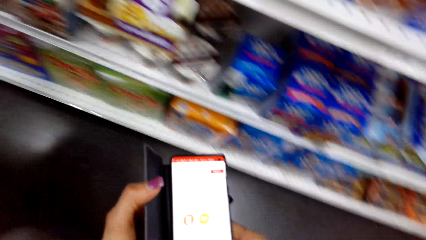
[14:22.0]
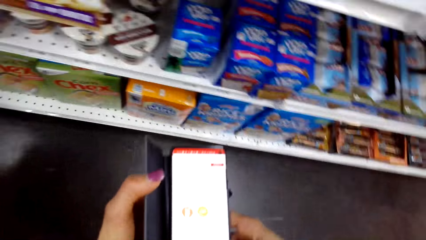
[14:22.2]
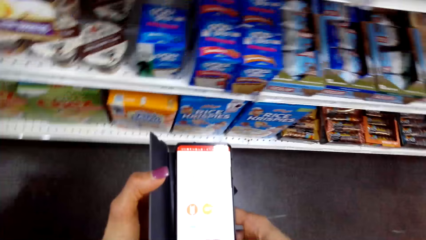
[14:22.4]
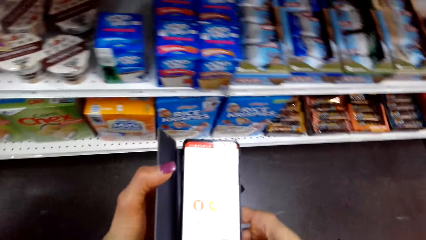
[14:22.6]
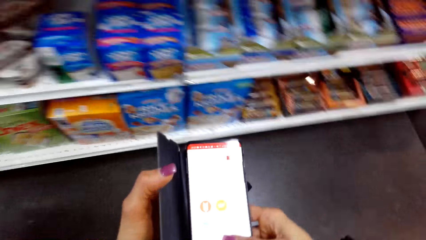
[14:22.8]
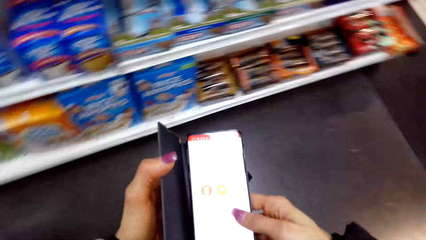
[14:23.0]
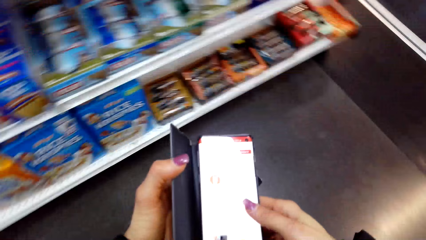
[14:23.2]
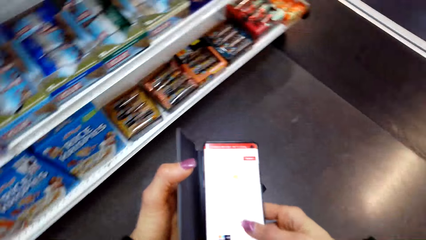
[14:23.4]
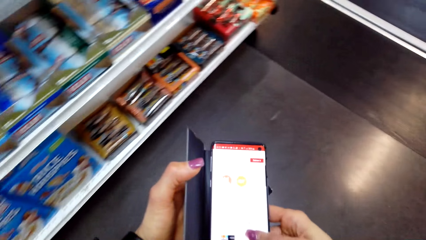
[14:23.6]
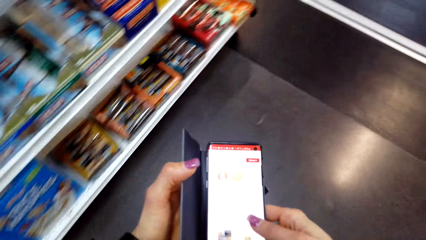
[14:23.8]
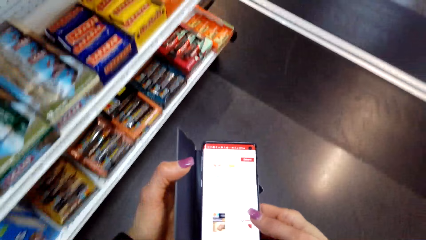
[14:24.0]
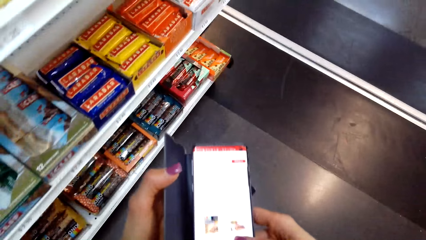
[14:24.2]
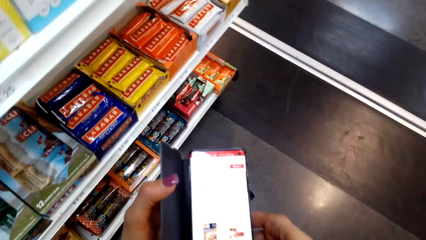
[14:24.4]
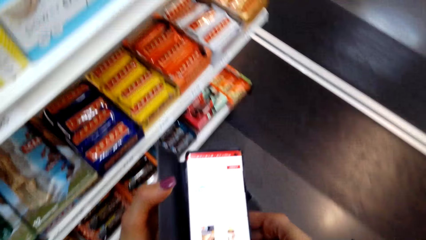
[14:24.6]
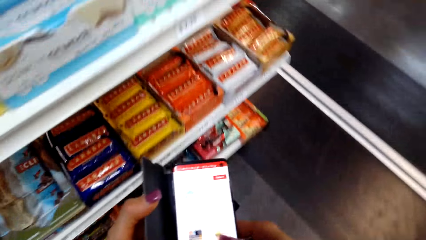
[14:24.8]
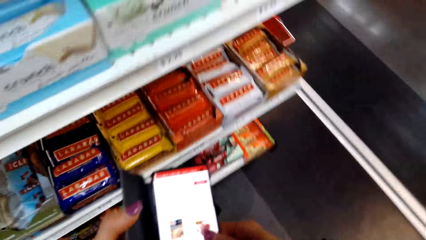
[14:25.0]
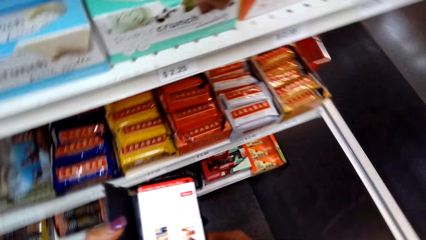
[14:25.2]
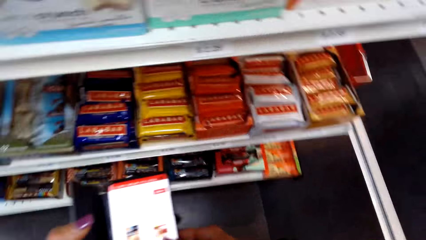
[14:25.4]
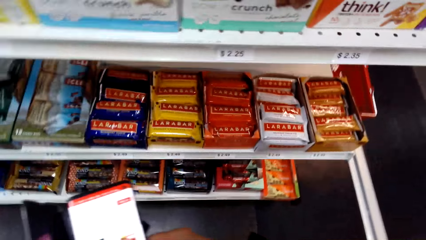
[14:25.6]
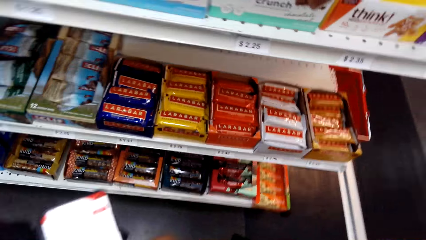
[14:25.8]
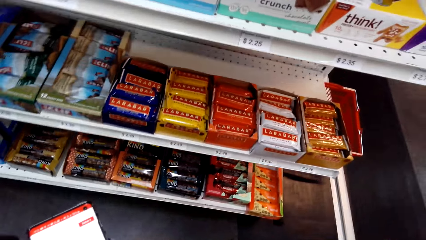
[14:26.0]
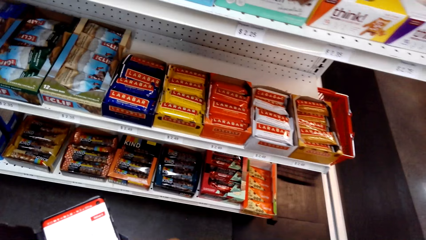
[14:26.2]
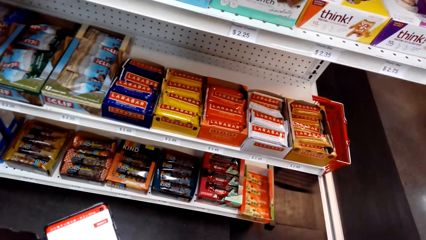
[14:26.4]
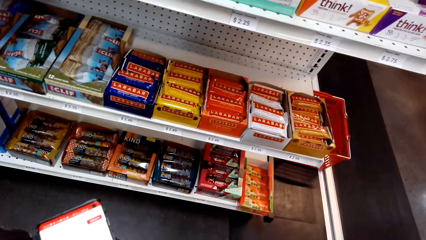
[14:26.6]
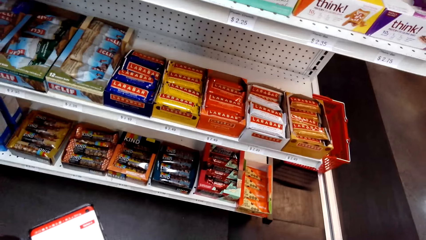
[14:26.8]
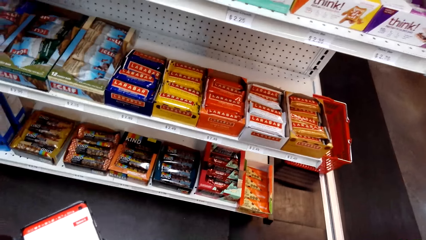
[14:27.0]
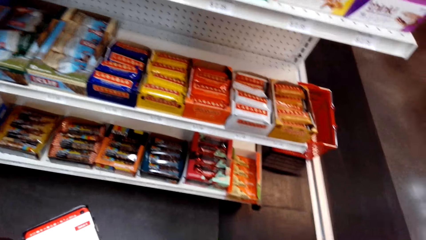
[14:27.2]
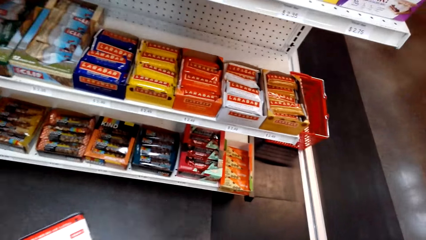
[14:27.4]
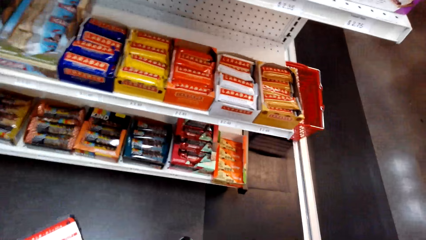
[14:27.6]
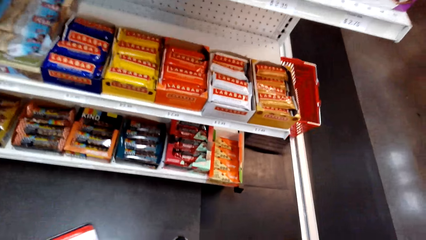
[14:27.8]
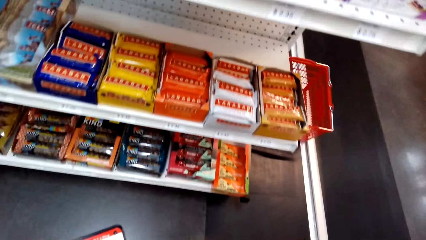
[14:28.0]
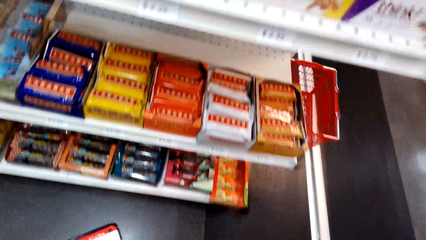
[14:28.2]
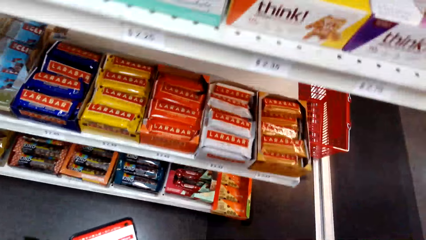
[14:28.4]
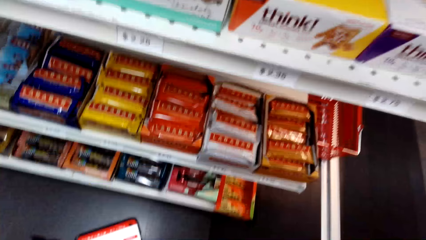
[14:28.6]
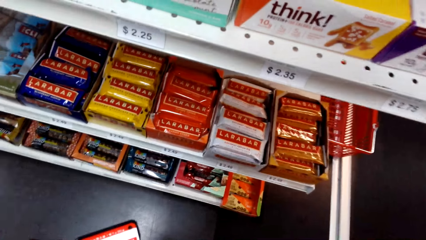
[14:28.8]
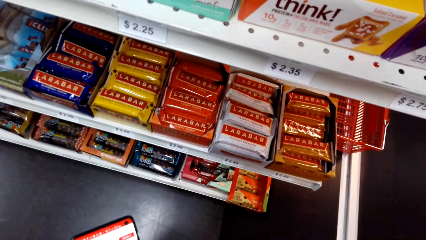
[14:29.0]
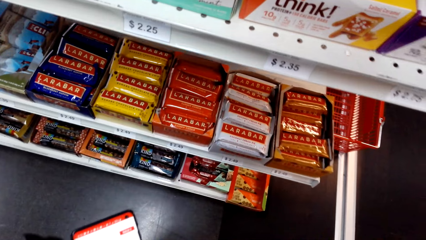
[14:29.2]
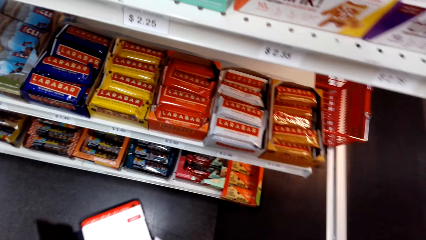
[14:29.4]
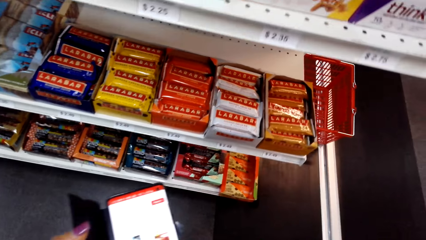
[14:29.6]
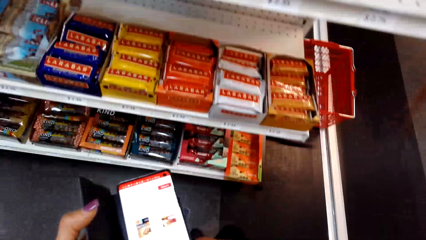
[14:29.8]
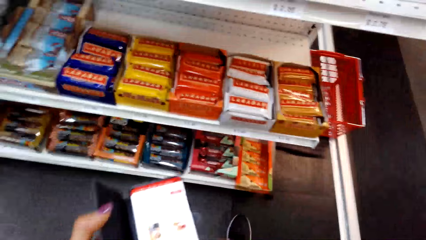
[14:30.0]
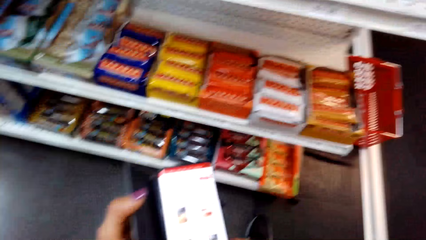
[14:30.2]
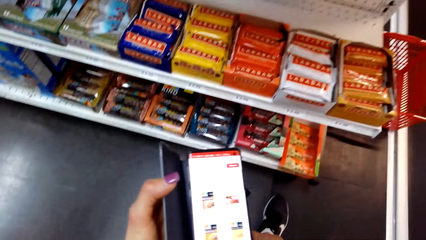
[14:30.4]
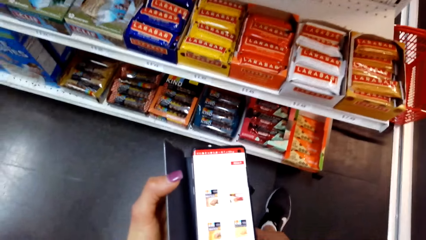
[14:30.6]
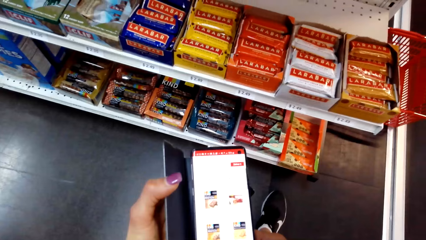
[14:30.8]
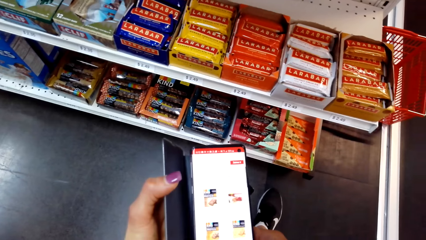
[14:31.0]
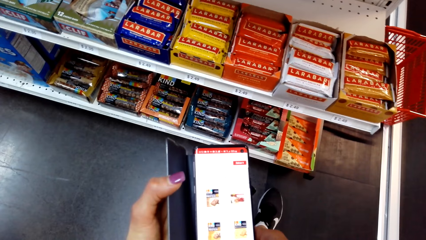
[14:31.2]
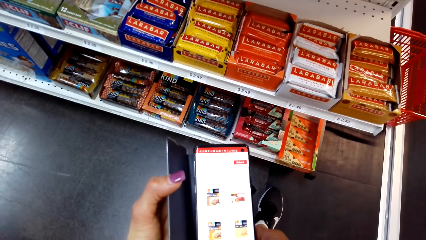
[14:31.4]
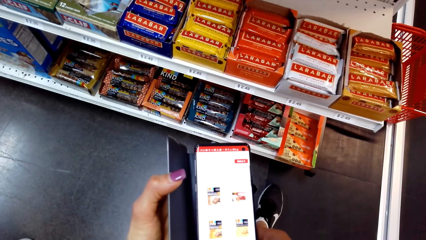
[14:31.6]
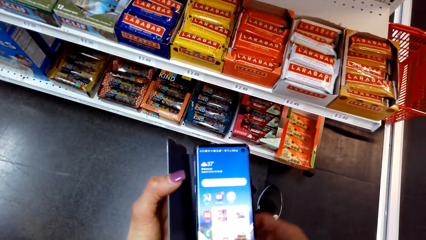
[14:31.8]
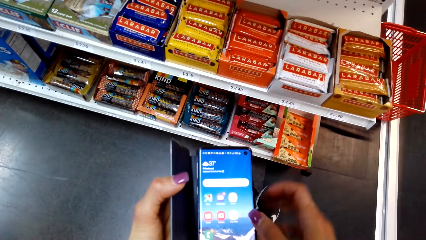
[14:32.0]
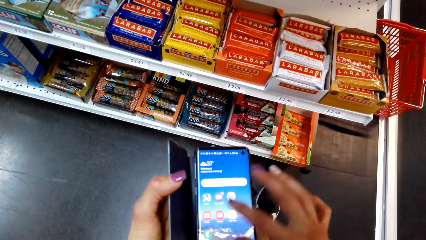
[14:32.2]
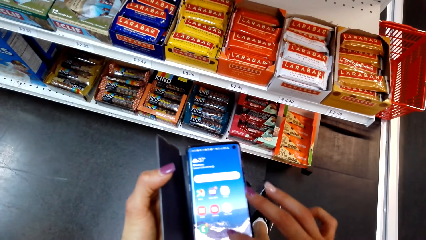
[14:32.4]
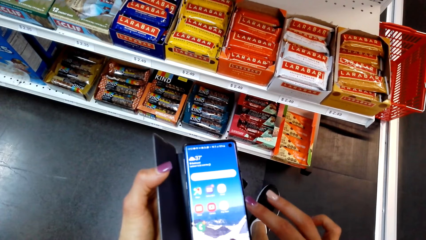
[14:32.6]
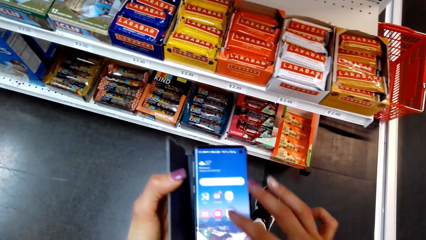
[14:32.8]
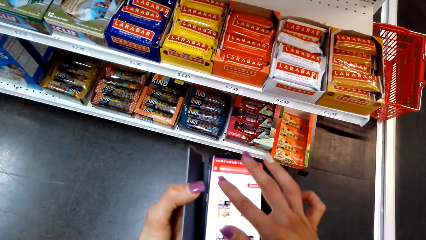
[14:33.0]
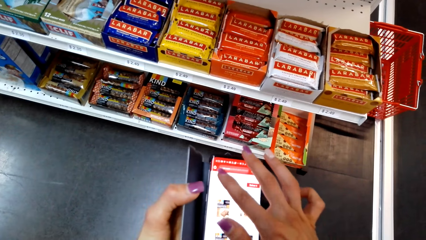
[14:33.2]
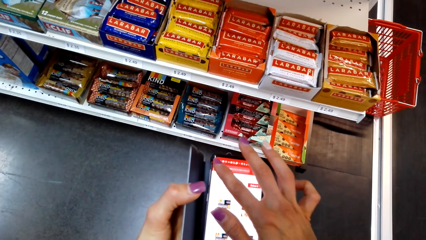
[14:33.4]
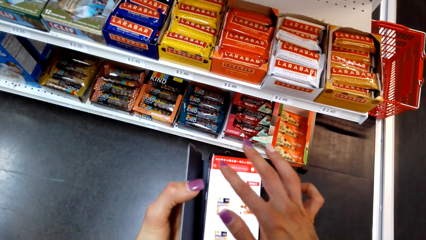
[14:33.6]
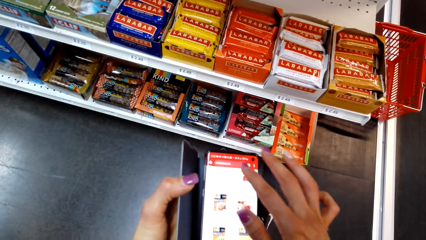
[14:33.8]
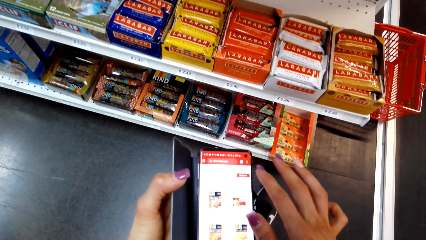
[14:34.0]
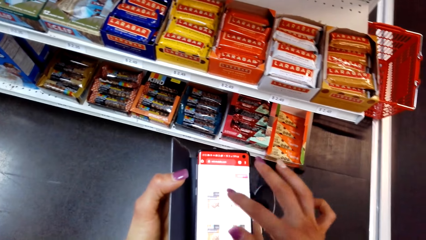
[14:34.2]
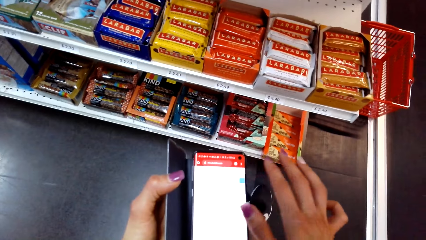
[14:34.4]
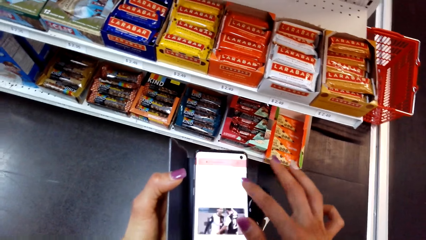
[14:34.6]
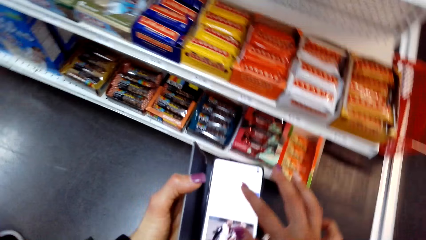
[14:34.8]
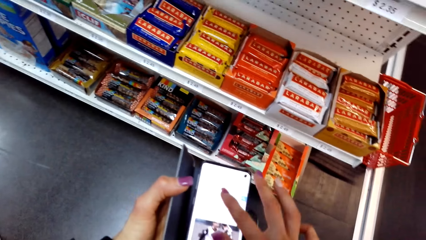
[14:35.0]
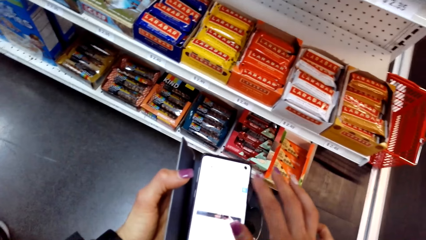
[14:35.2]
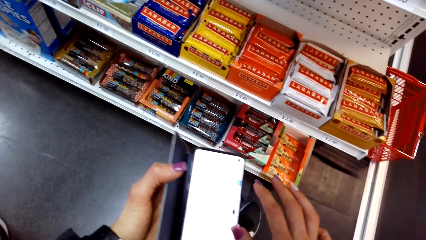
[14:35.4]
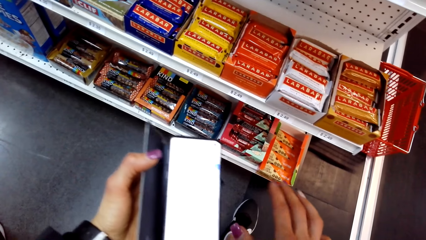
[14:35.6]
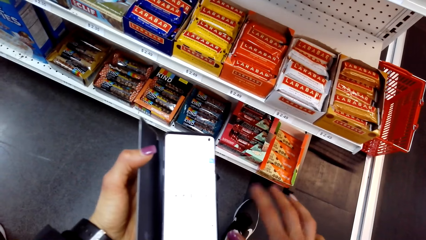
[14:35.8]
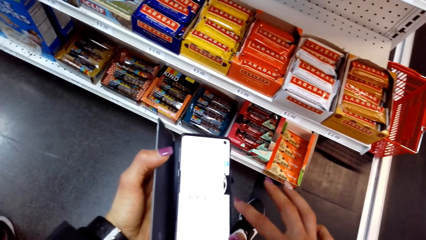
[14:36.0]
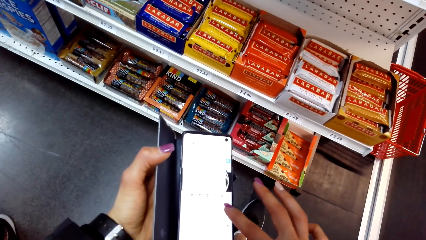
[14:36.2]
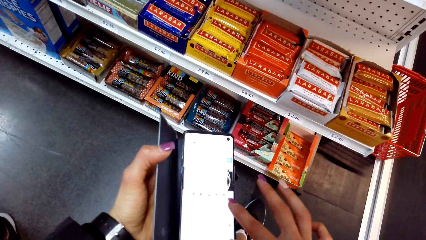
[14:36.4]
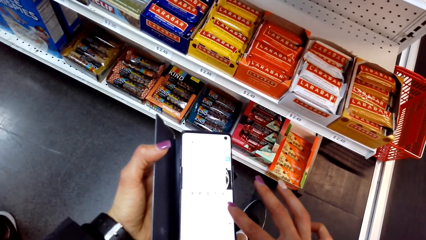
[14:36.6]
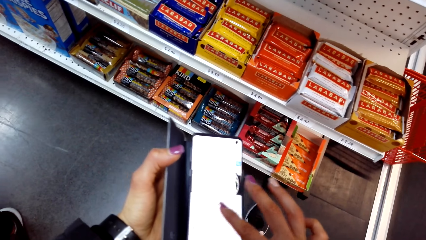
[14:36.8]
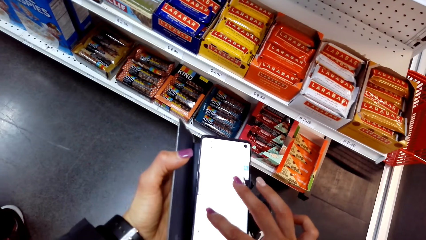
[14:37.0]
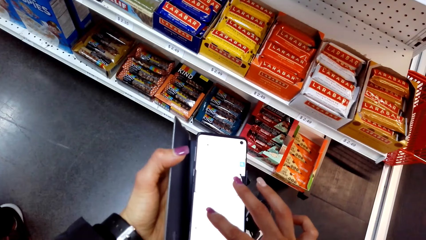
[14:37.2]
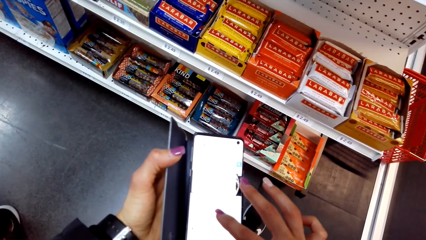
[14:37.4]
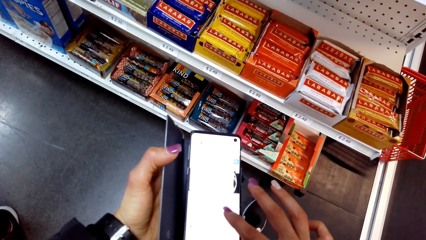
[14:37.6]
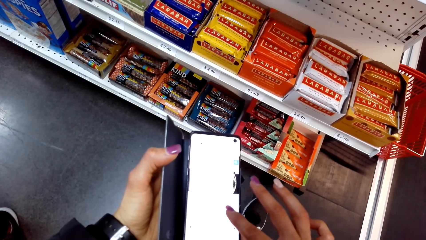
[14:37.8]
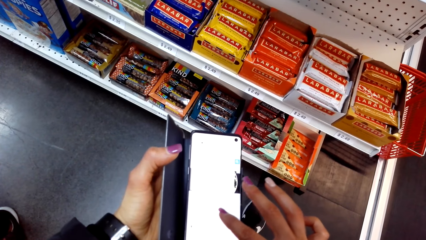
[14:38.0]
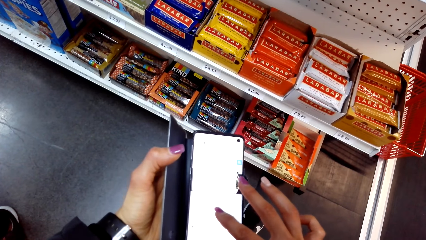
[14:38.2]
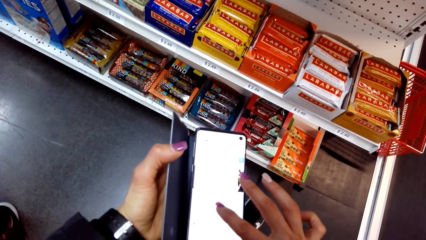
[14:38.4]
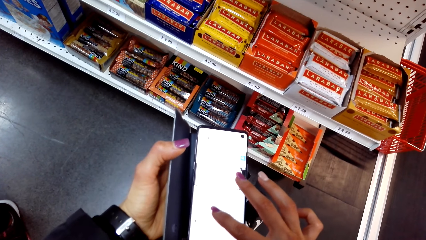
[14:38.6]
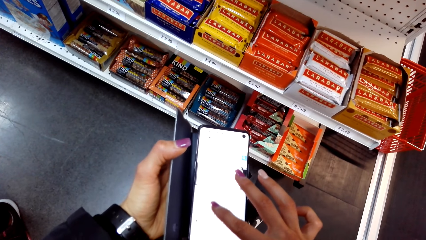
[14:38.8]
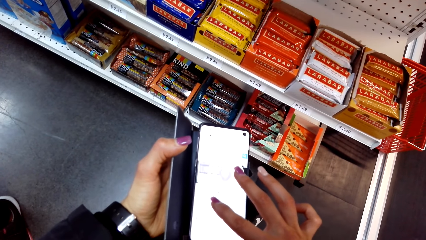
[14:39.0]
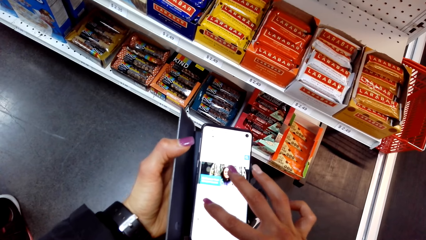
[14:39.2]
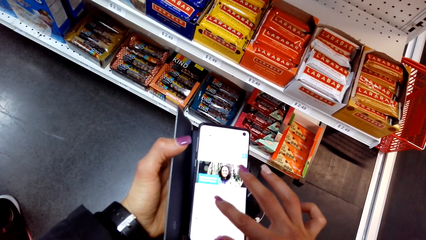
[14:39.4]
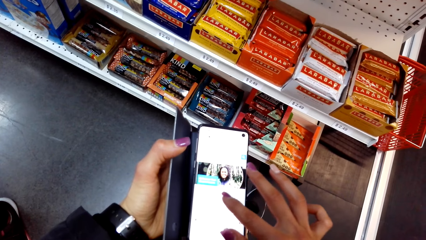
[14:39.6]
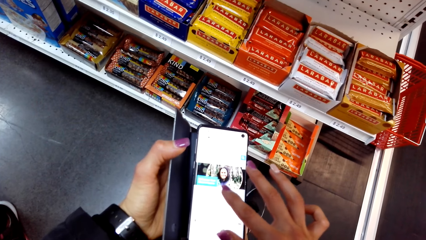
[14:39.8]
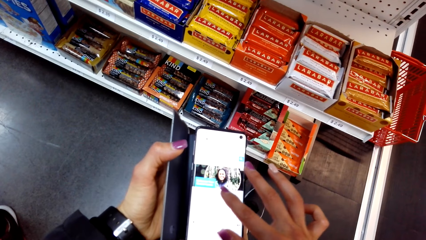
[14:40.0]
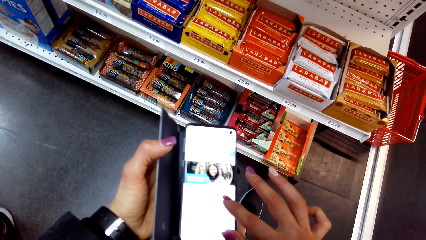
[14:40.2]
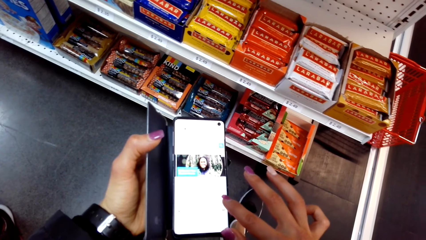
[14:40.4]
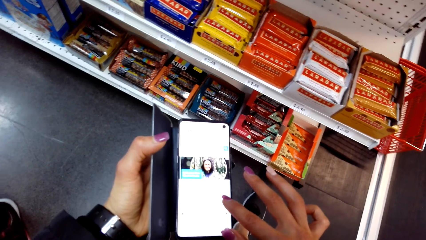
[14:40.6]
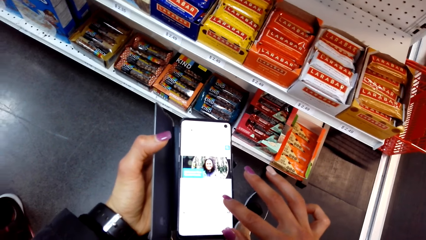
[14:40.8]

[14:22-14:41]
The camera wearer operates the phone. They walk around. They look at the products. They tap the screen of the phone with the finger. They type something on the screen of the phone.
